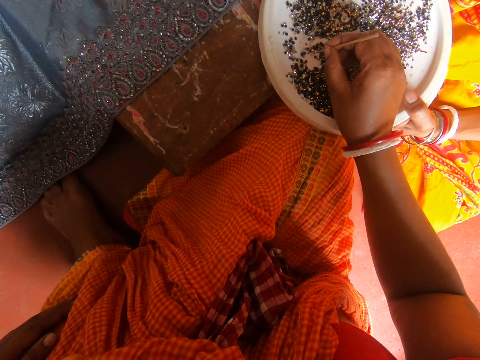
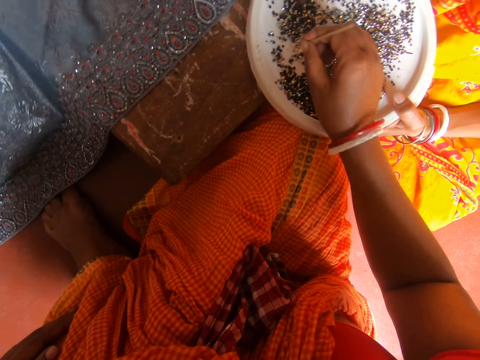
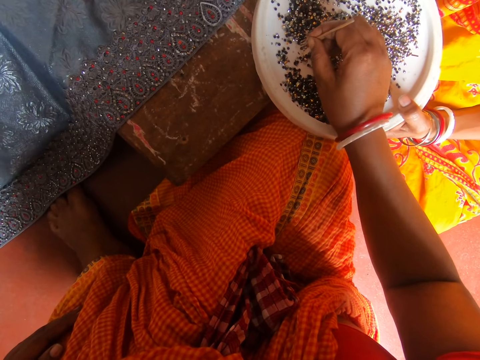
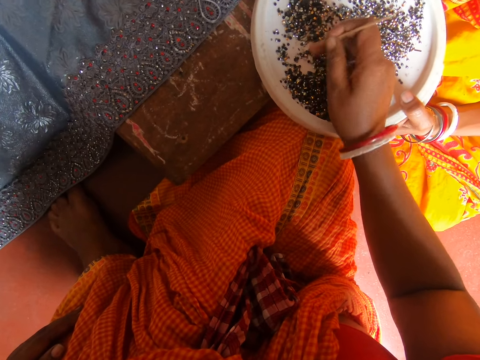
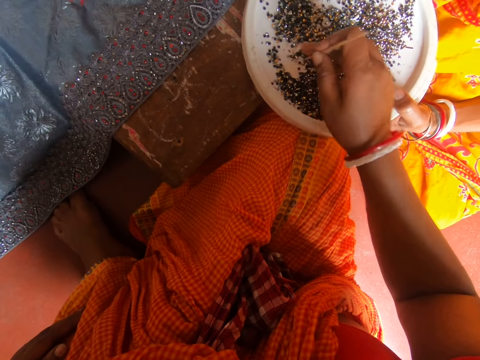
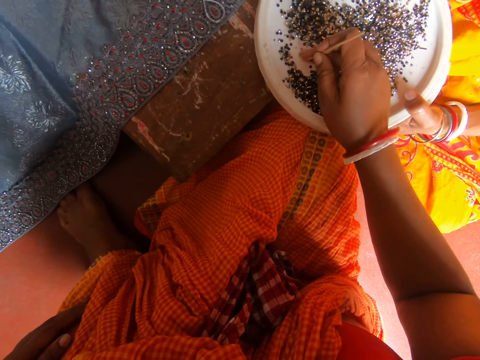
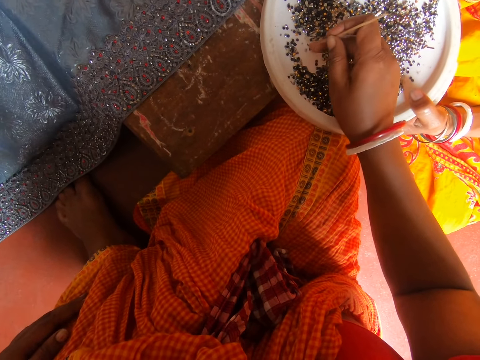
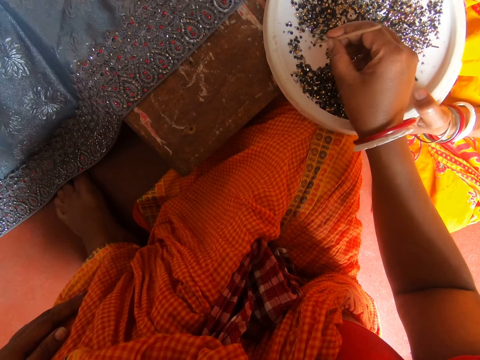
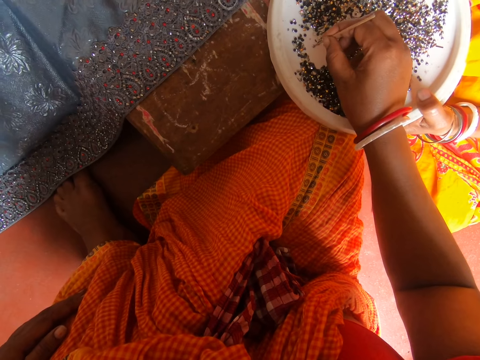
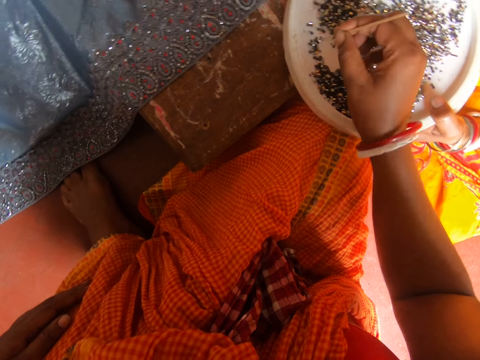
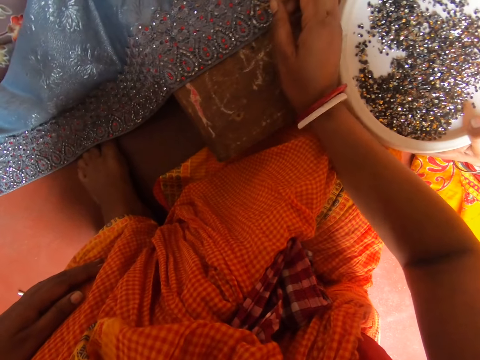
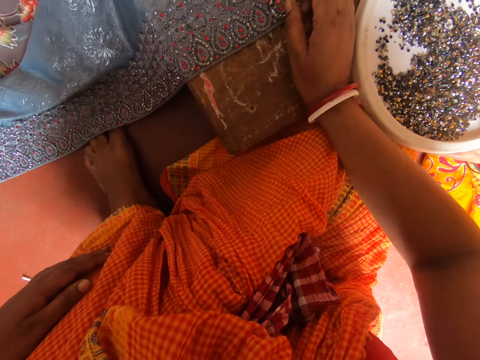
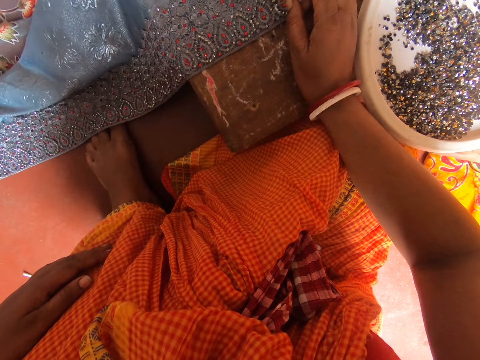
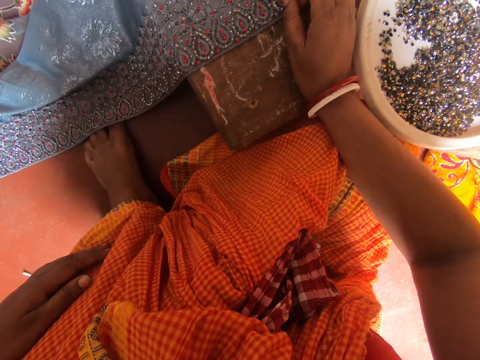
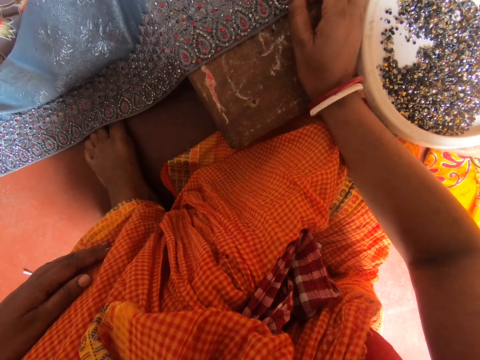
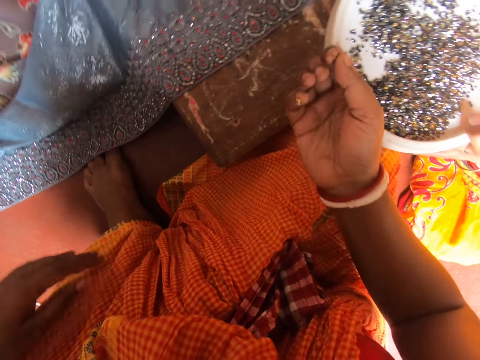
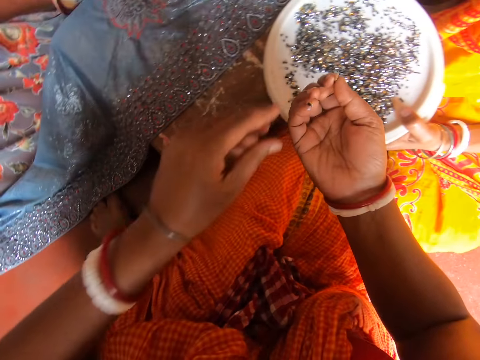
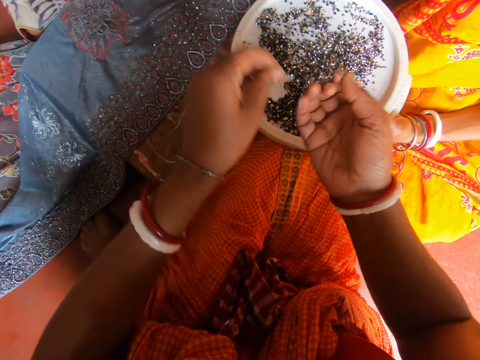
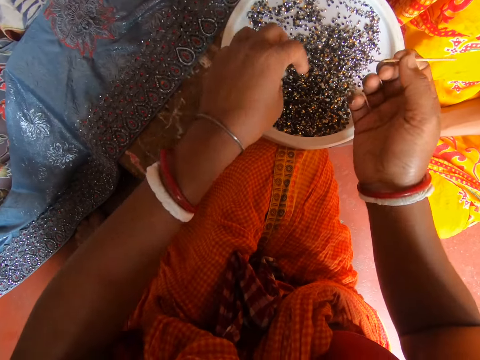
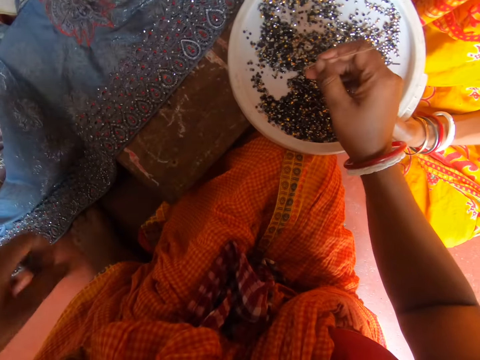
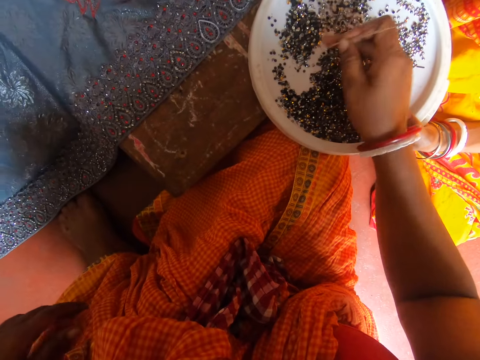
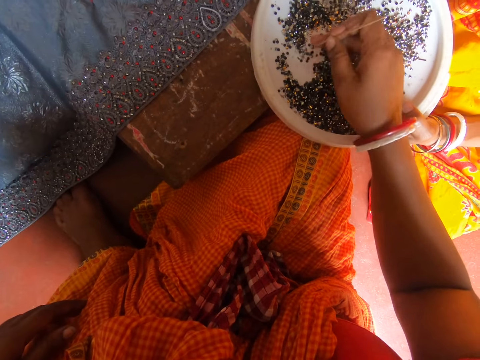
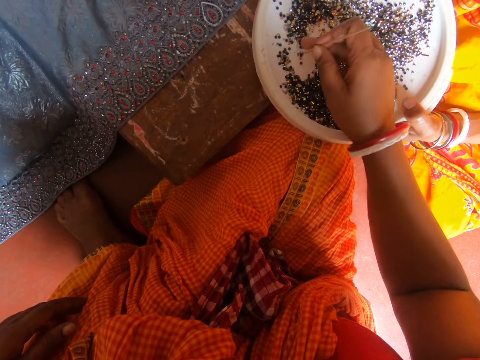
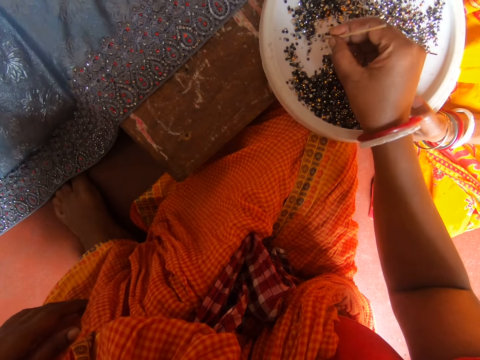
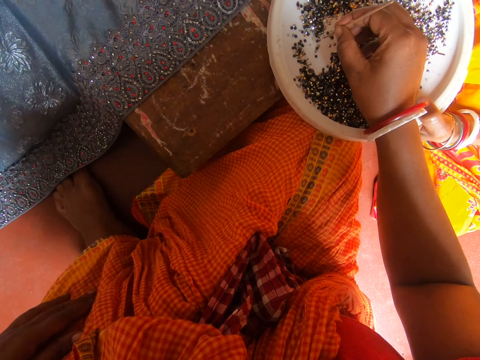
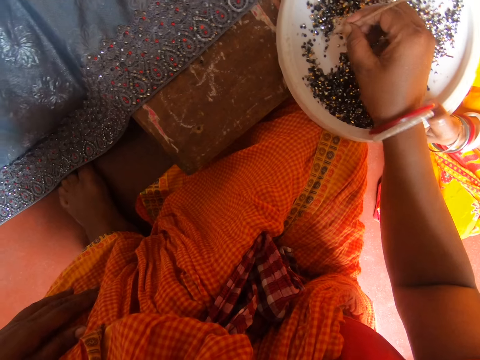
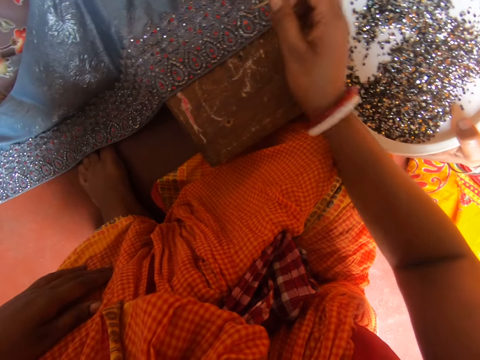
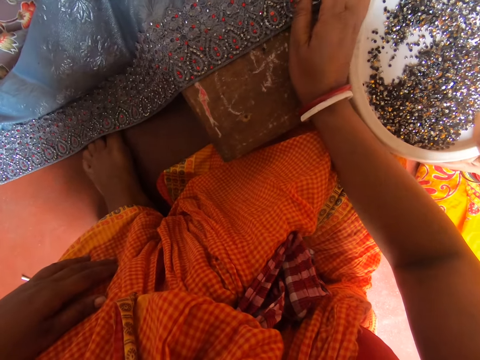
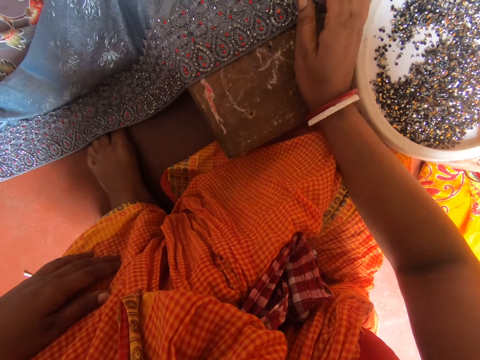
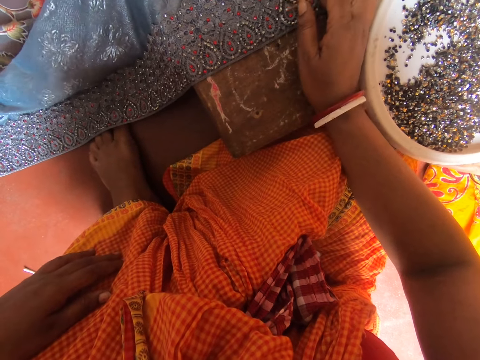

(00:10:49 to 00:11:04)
The camera wearer touches beads on the plate with the stick. She moves the beads on the plate by hand. She searches for a bead in a tray with her finger. She picks a bead from the plate with the stick in hand. She puts the bead on a fabric on the table. She looks at her hands. She removes a bead from her finger. She drops the bead on the plate. A lady speaks to the camera wearer. The camera wearer moves the beads on the plate by hand. She searches for a bead in the tray with her finger. She picks a bead from the plate with the stick in hand. She puts beads on a cloth.

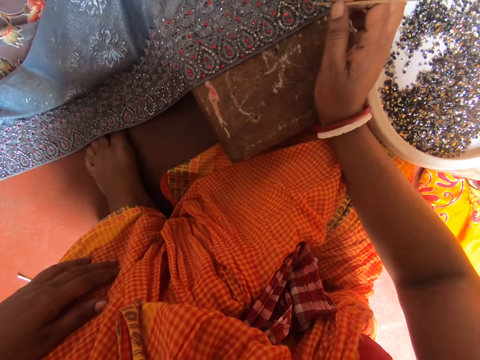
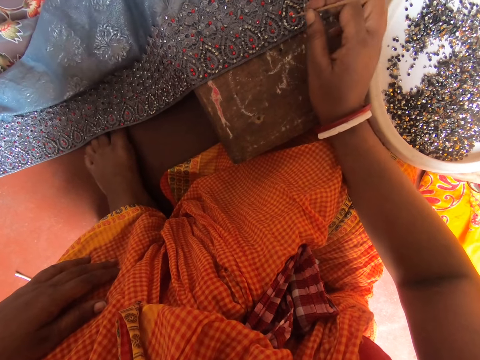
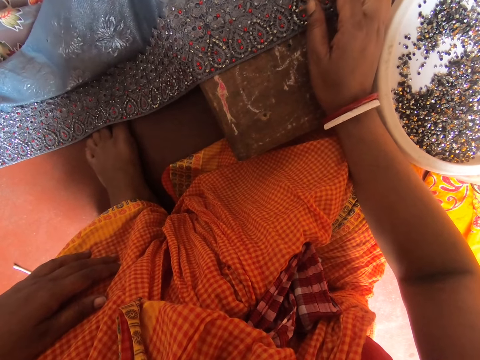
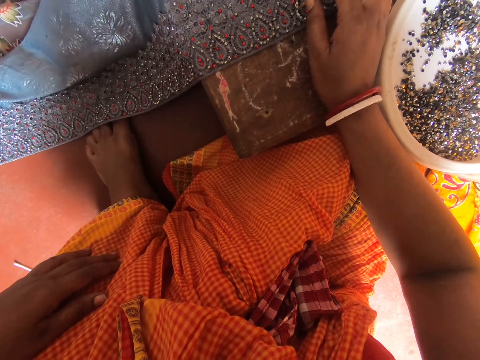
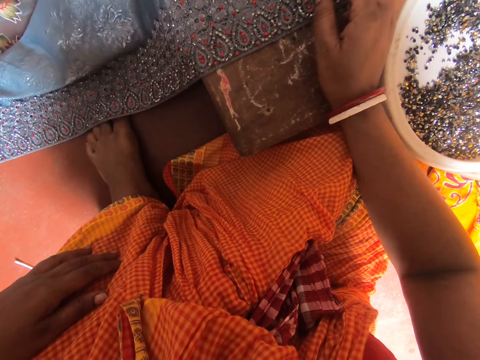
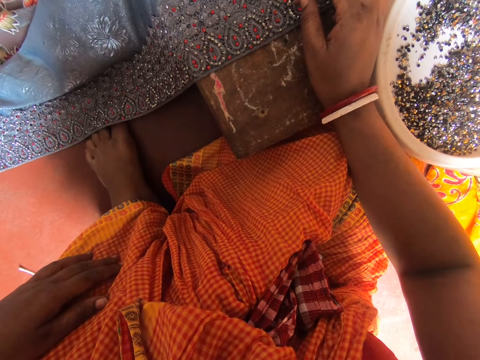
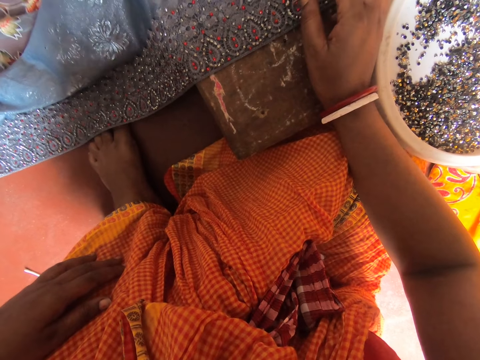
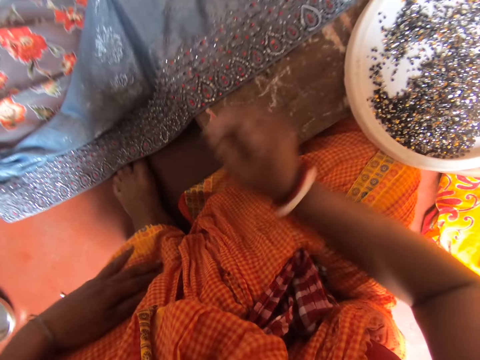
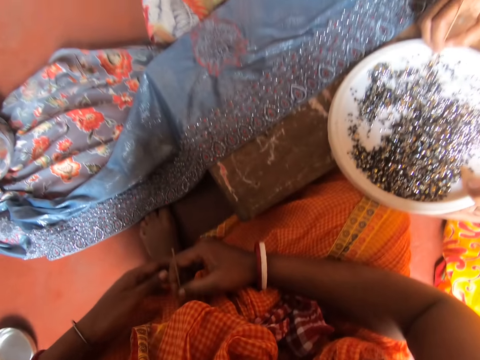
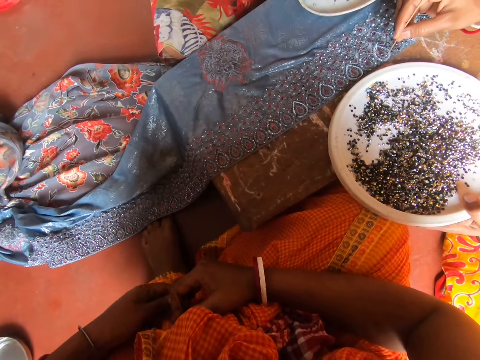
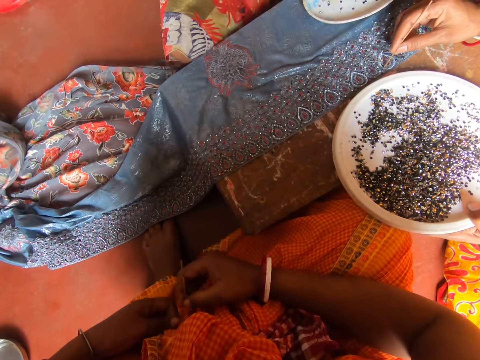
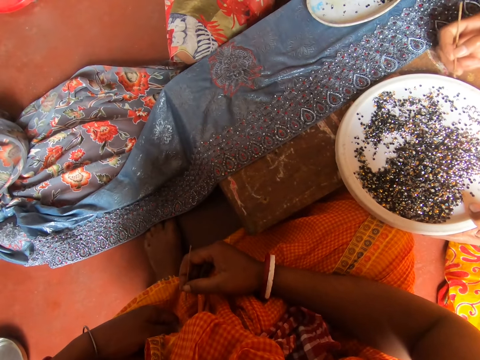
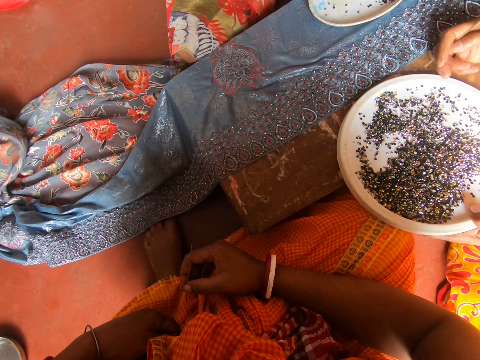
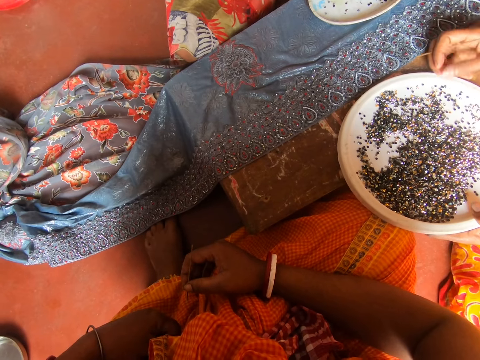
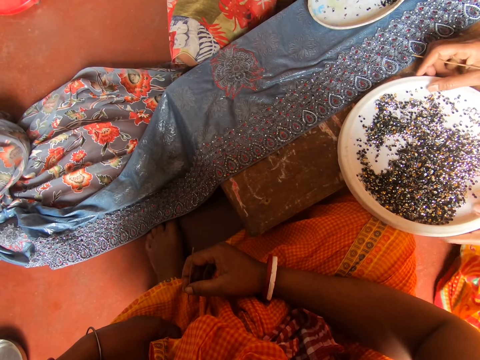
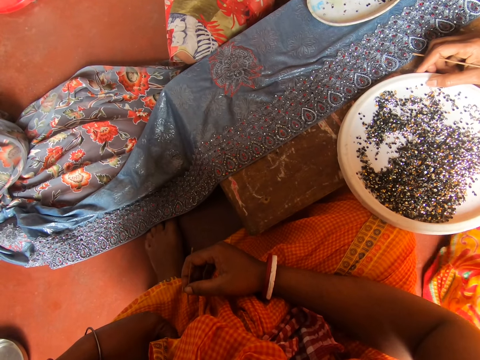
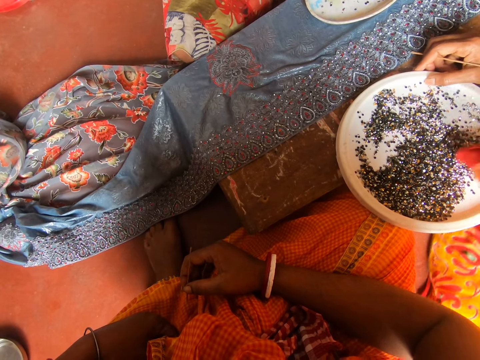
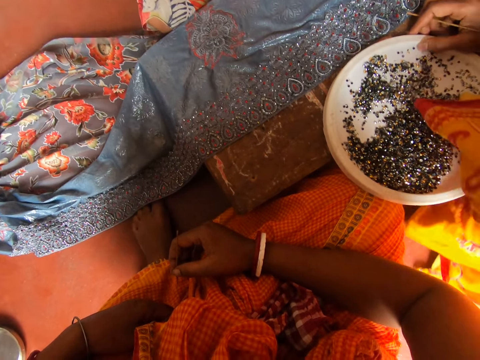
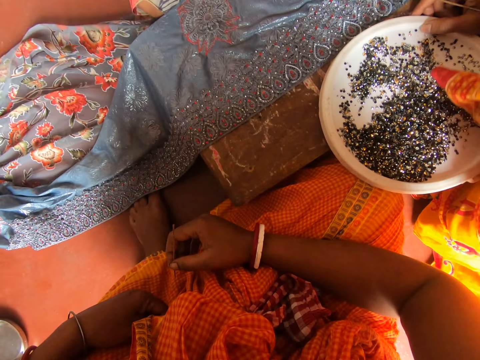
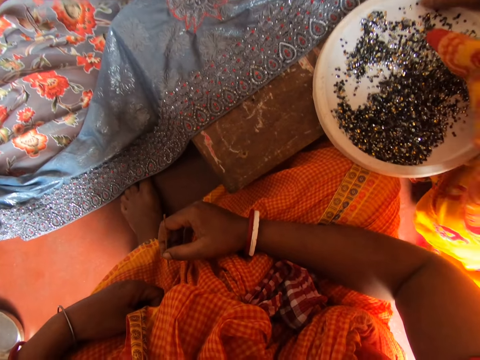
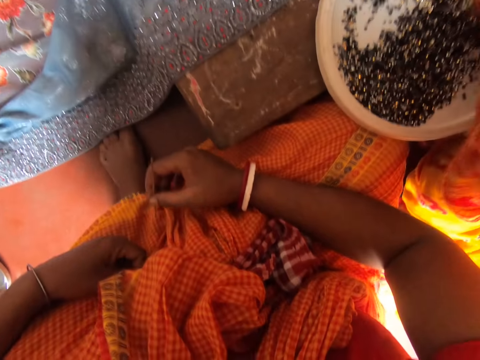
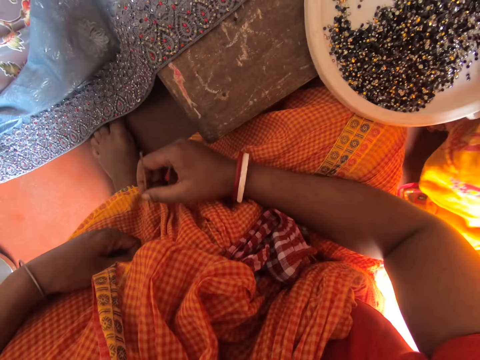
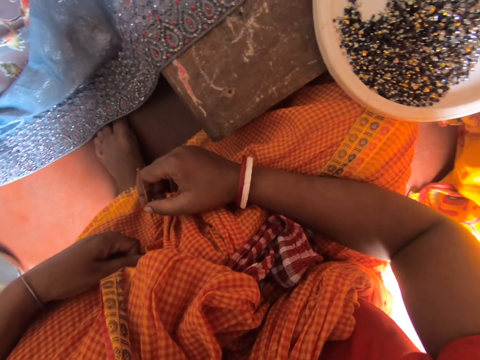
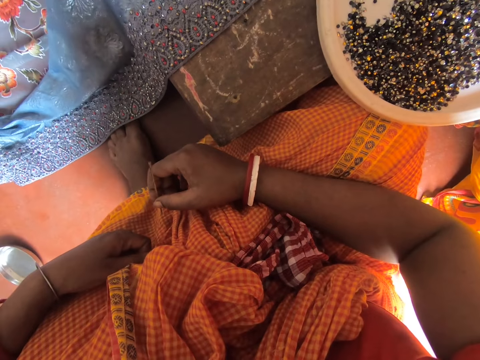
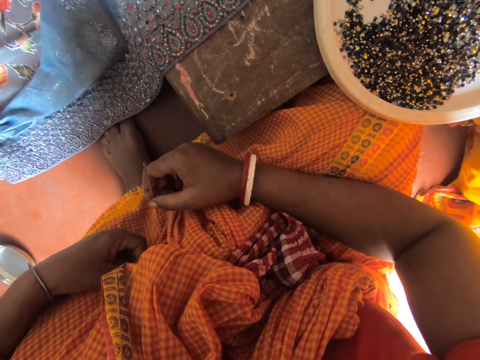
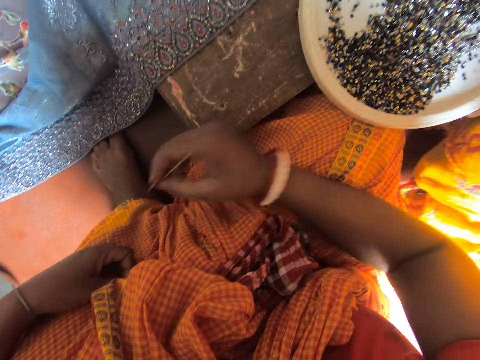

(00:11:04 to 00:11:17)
The camera wearer examines a cloth. She moves the bead over the fabric. She puts the bead on the fabric on the table. A lady speaks to the camera wearer. The camera wearer holds her hands back together. She touches her hand. She examines the cloth. The lady puts a bead on the cloth with a stick and touches a tray of beads. The camera wearer rubs her cloth. She leans towards the tray of beads. She rests her hand on her leg.
